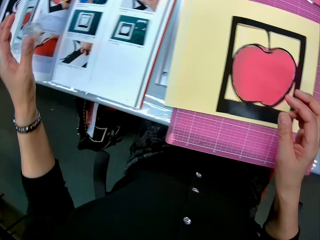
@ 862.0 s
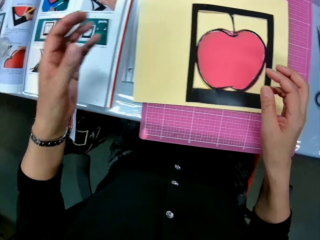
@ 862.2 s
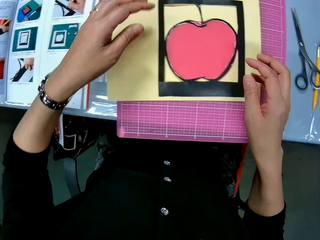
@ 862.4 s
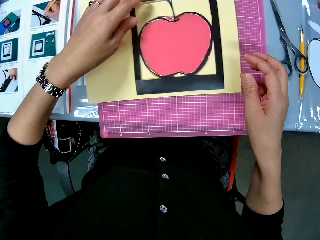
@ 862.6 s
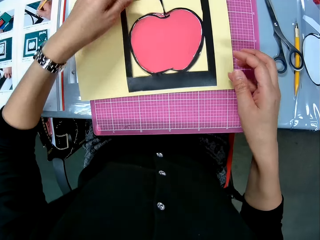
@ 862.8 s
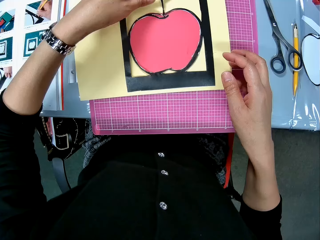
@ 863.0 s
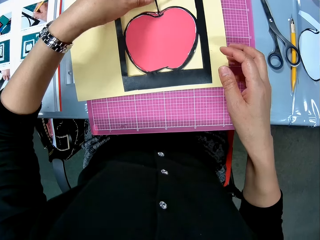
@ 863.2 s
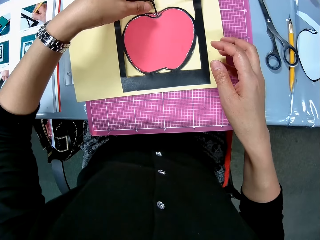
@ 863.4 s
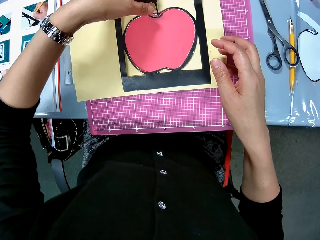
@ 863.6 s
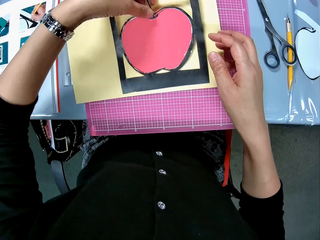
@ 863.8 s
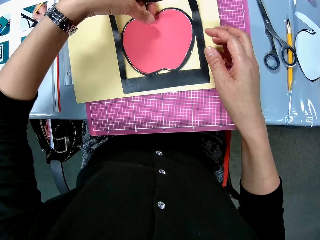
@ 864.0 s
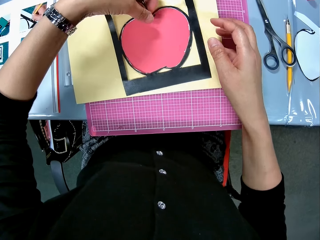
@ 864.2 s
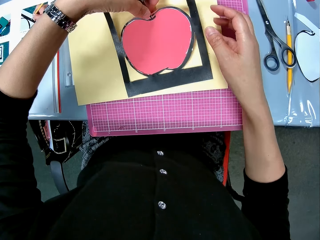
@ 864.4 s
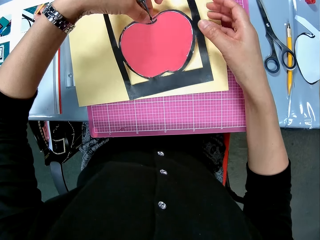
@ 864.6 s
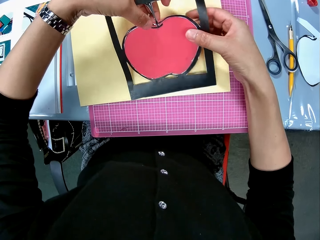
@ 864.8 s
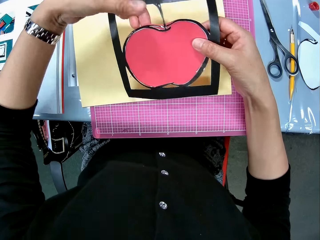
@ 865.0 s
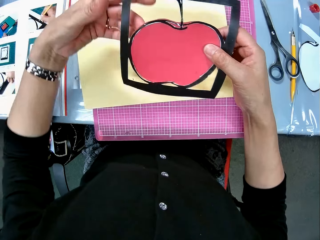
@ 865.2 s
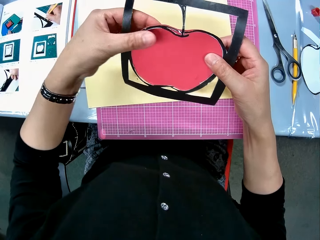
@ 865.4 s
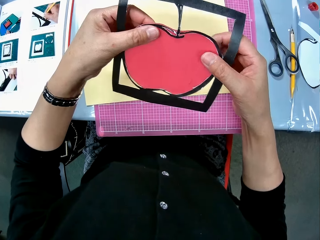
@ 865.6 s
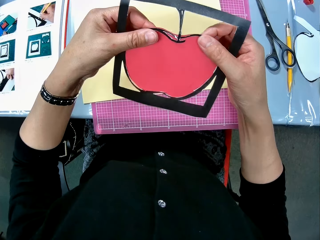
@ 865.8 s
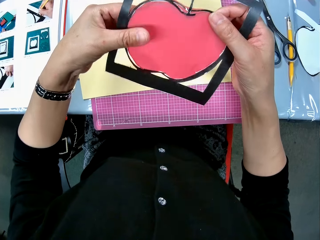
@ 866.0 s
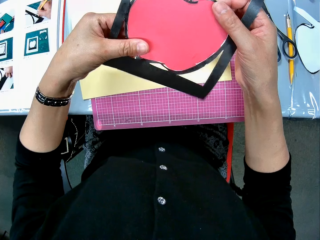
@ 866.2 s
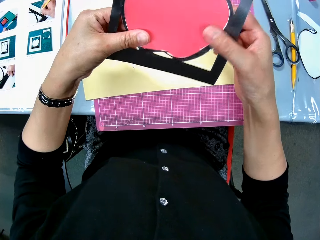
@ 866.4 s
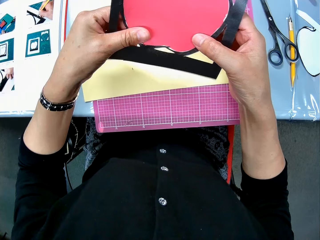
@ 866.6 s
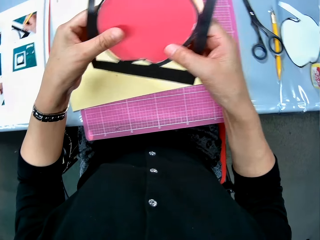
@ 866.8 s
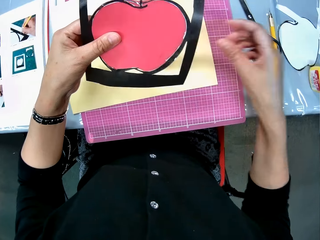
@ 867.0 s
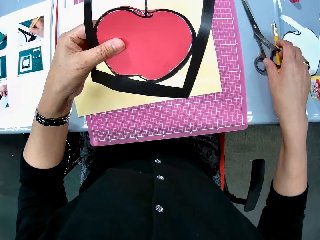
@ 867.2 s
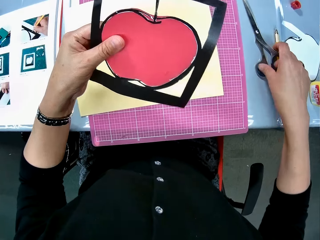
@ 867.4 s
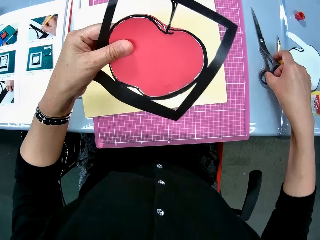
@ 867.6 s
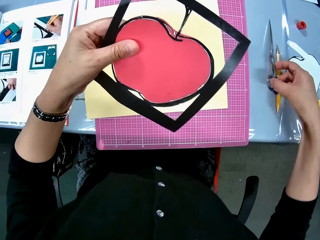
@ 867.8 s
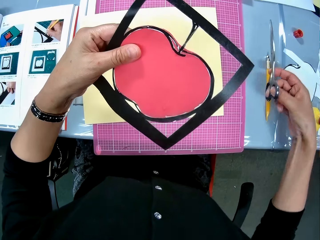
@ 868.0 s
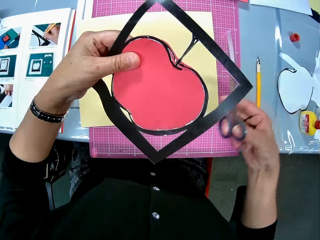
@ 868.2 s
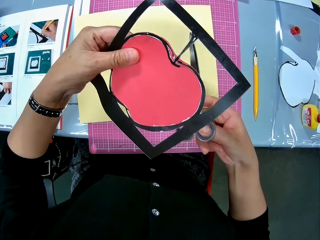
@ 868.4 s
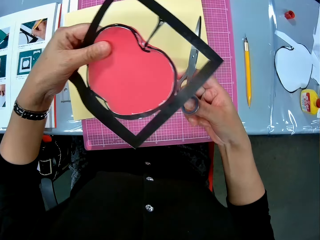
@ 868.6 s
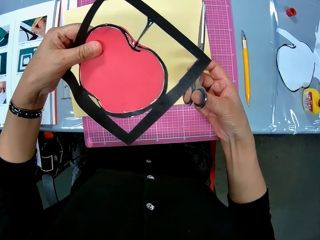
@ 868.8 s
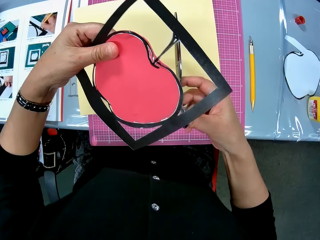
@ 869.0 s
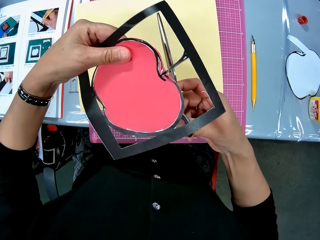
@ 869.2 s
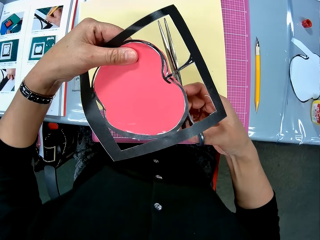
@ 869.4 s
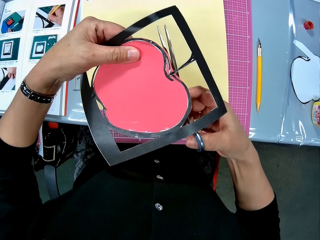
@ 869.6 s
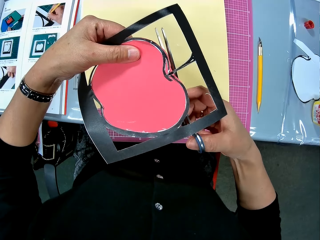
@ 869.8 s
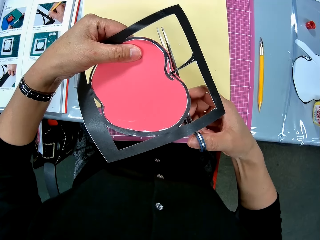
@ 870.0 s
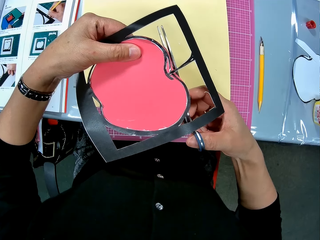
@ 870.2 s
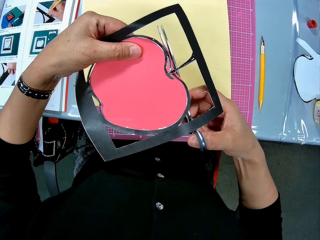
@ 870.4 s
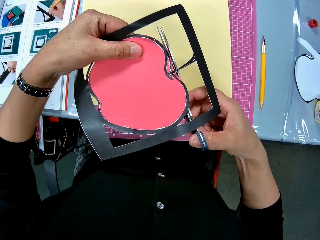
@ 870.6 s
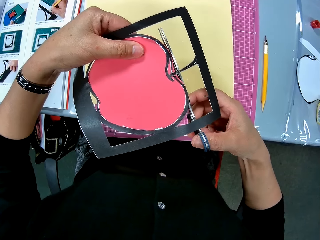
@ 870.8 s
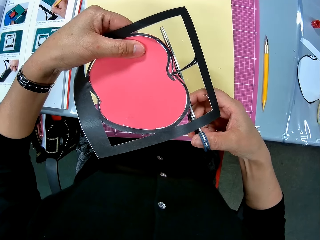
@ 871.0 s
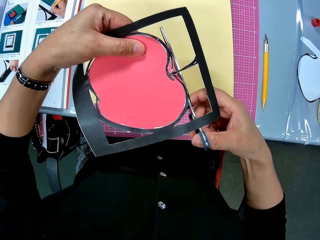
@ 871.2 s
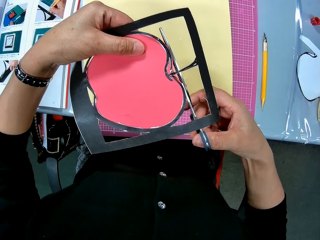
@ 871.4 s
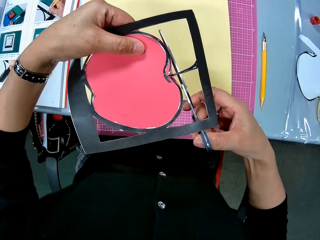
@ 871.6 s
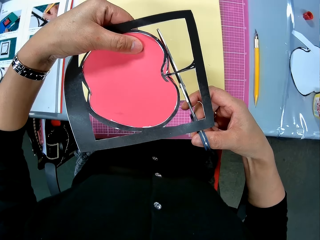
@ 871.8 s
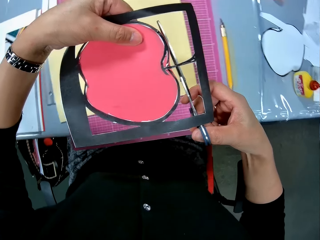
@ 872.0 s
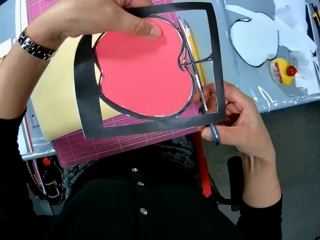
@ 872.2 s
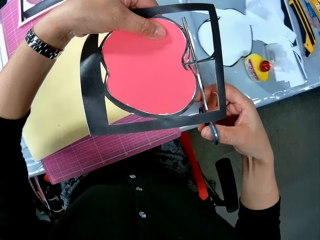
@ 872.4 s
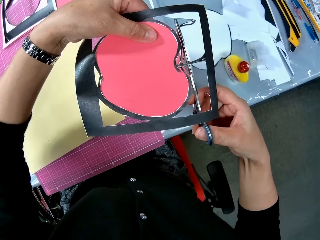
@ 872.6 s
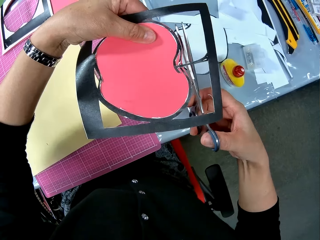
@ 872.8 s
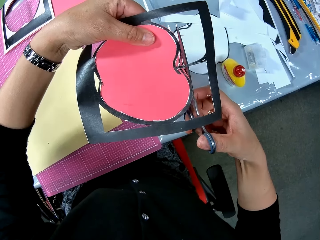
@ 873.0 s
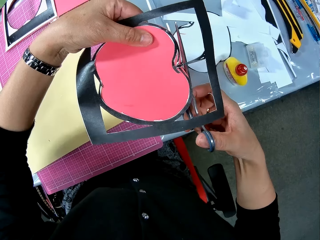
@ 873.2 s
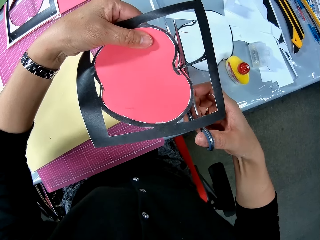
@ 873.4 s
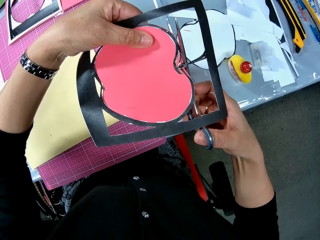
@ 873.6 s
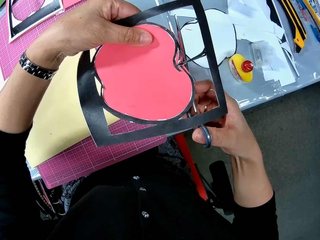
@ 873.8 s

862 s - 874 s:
The camera wearer looks towards an apple art on the beige card stock. She picks up the apple art on the beige card stock from the table. She holds the apple art with both hands. She inspects the apple art. She picks up a pair of scissors from the table with her right hand. She holds the apple art with her left hand. She adjusts the scissors on the right hand. She cuts out the apple in the art with the scissors.

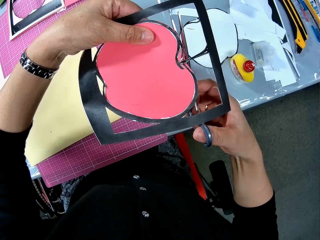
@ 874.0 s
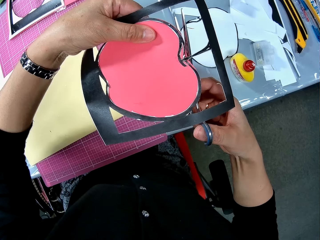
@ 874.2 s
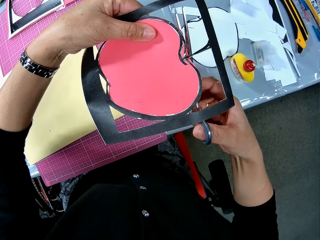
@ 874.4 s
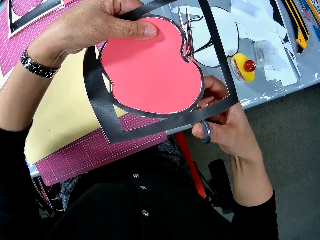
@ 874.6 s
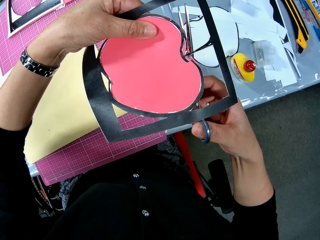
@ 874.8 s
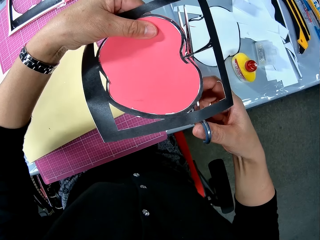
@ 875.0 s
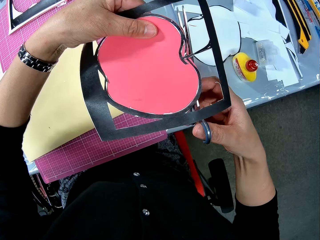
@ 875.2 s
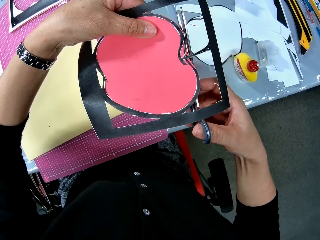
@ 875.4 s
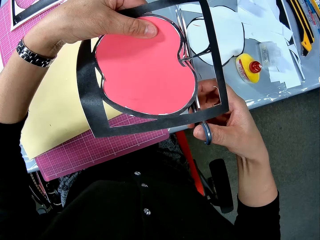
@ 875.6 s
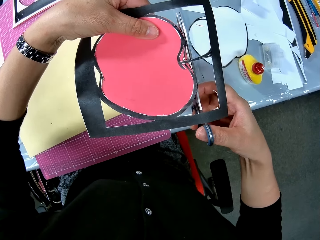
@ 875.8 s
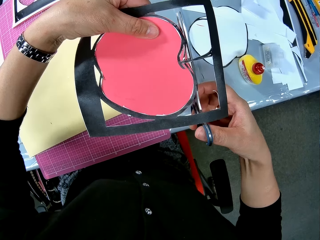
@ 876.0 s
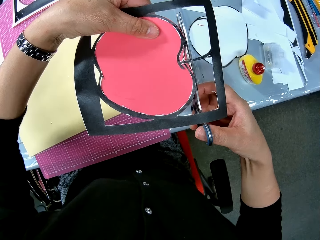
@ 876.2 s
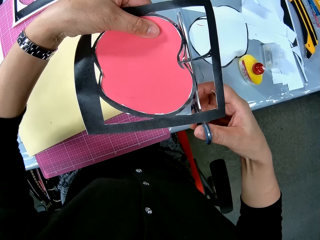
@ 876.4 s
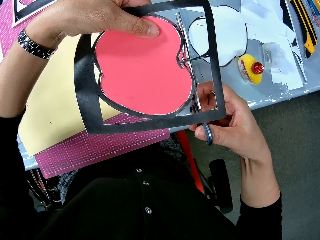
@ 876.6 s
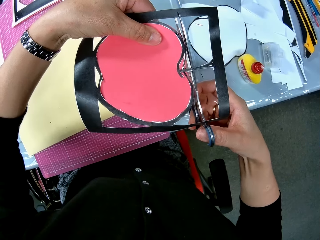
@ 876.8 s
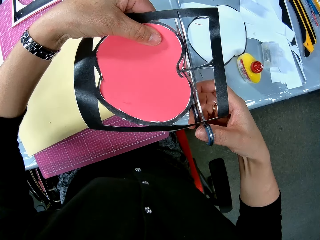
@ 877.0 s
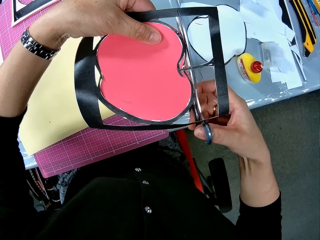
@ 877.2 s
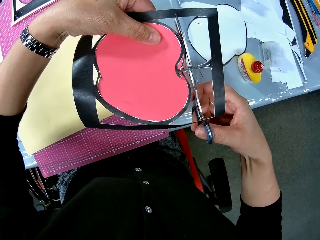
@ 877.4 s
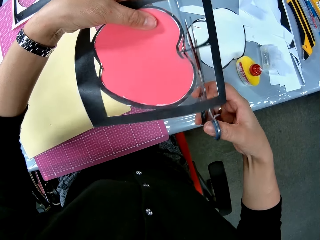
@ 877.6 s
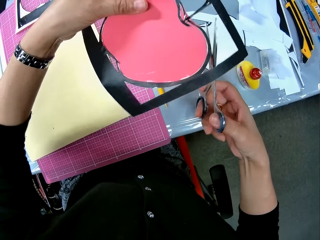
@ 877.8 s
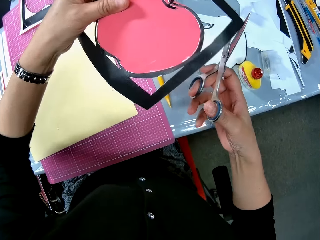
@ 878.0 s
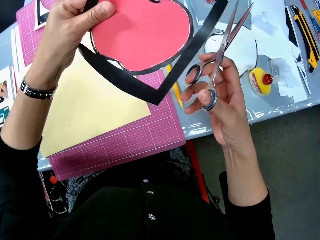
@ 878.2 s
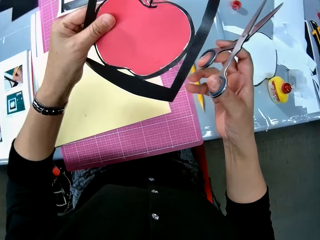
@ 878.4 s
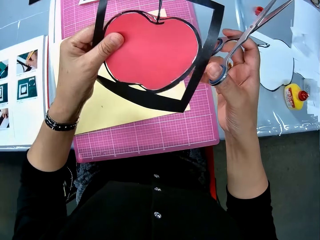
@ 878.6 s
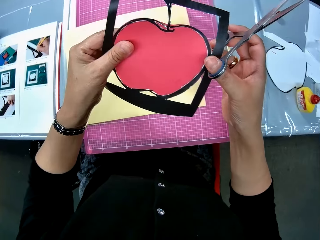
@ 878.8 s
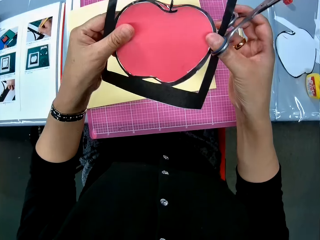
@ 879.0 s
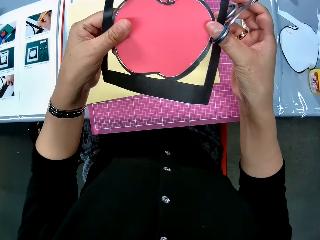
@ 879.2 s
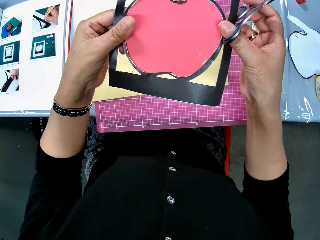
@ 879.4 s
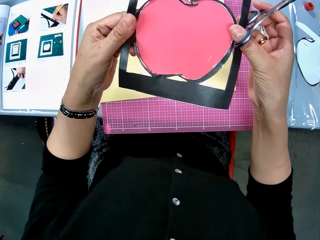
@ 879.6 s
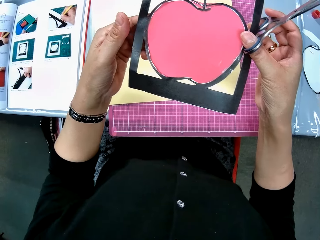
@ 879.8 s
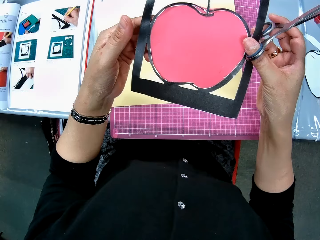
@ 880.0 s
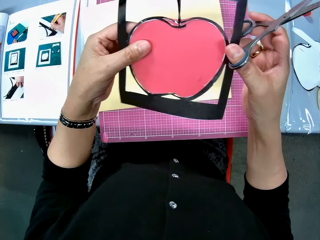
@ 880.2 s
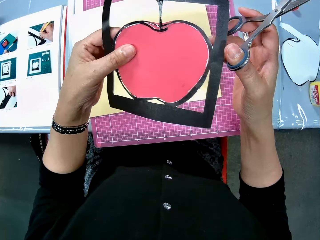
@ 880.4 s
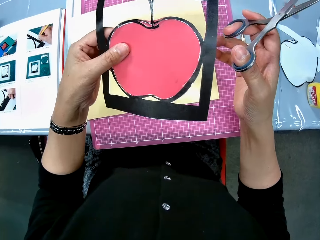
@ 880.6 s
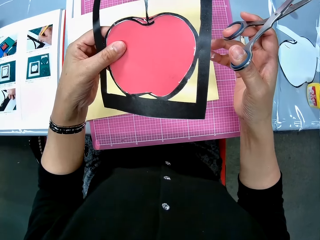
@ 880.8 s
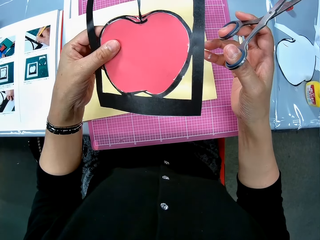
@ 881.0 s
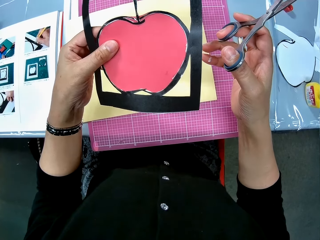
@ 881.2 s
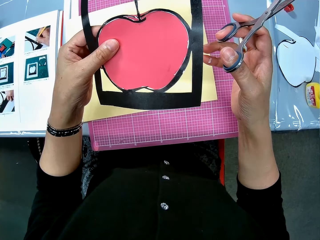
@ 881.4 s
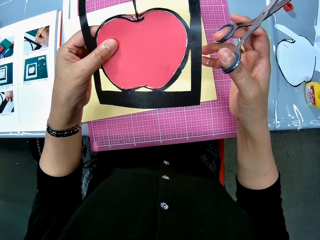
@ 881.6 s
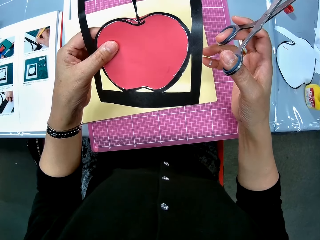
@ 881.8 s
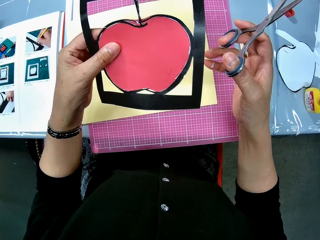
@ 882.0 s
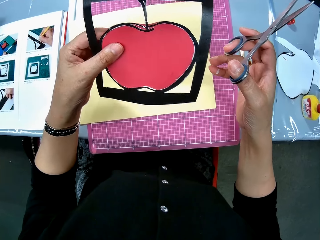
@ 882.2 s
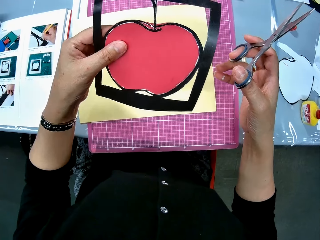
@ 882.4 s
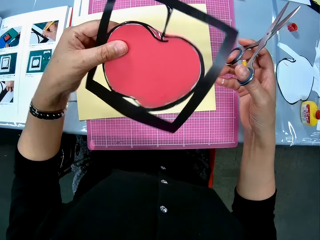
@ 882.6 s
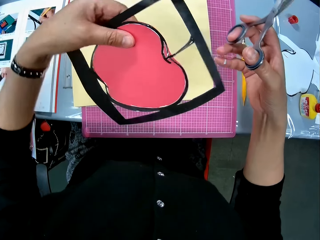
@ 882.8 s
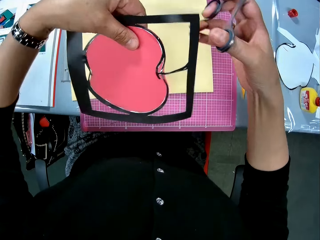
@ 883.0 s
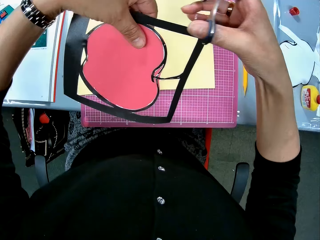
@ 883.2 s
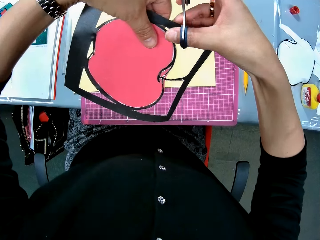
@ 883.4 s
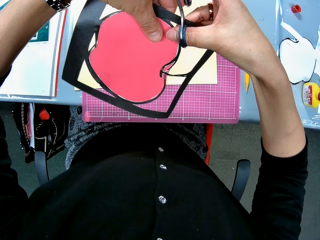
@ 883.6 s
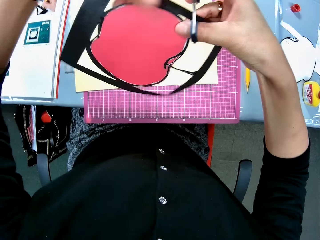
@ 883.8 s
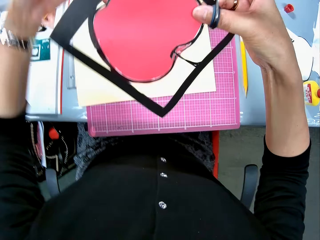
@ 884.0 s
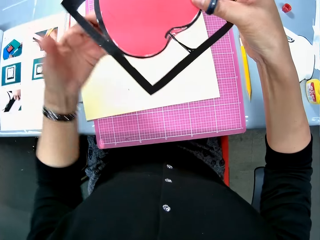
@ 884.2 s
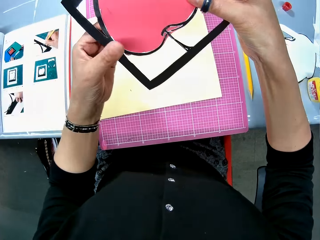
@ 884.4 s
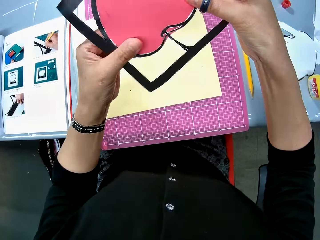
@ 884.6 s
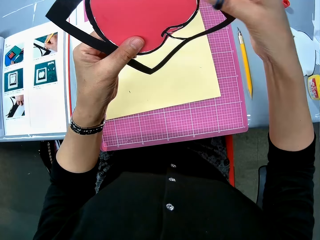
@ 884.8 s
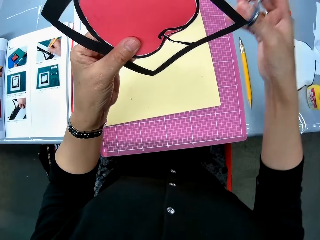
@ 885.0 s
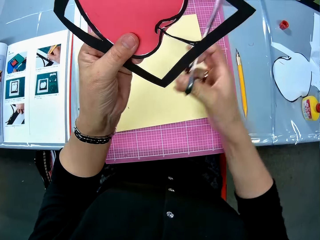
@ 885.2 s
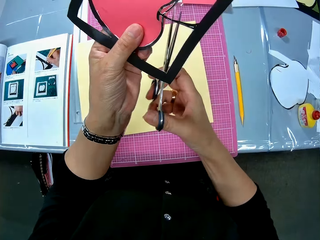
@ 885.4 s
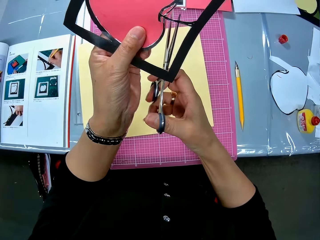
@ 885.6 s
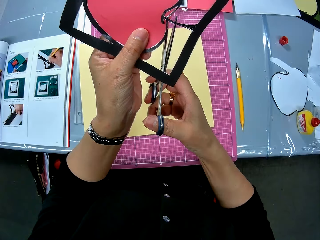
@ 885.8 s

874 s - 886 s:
The camera wearer rotates an object with the left hand. They inspect the object. They hold the object with both hands. They hold the object with the left hand. They rotate the object.
